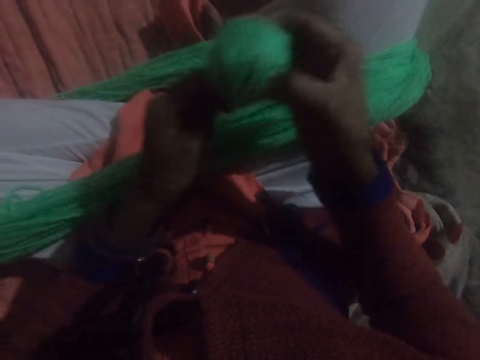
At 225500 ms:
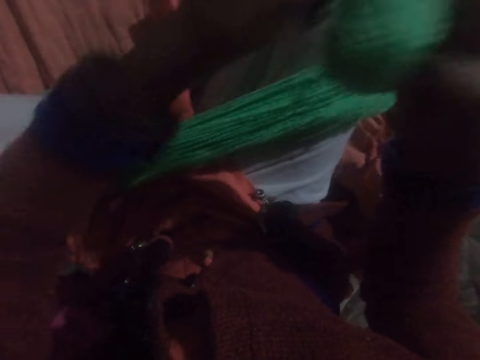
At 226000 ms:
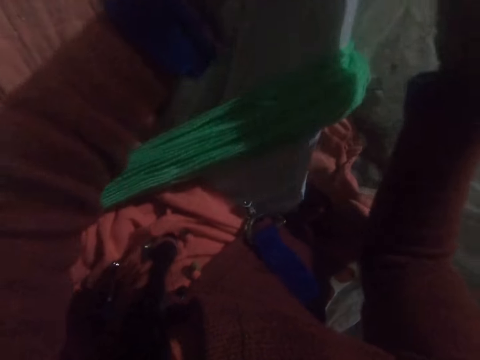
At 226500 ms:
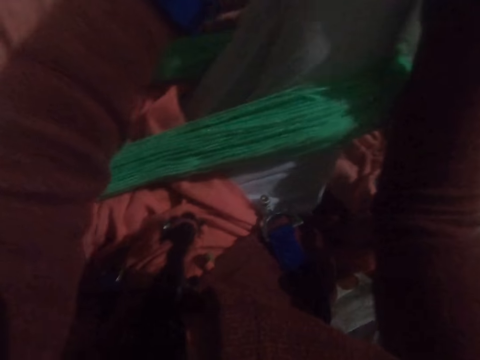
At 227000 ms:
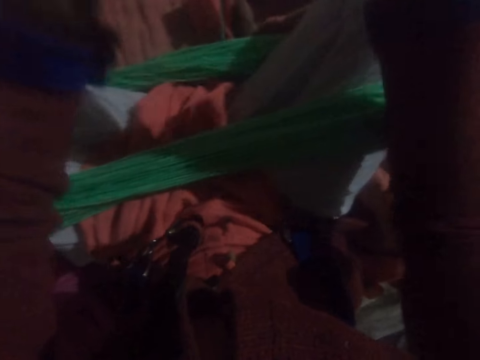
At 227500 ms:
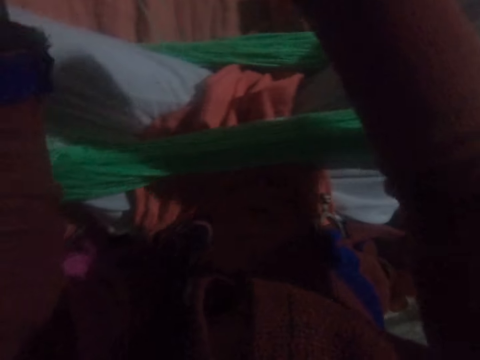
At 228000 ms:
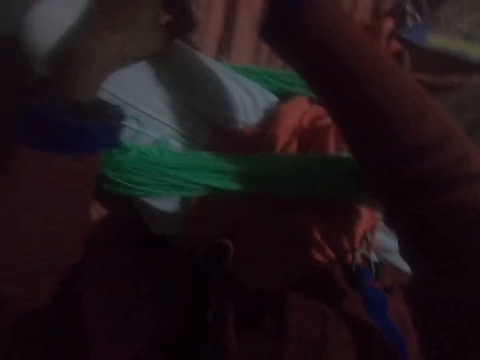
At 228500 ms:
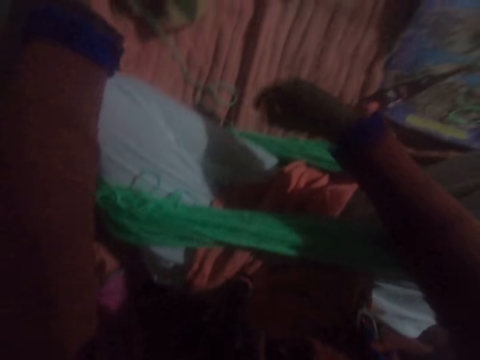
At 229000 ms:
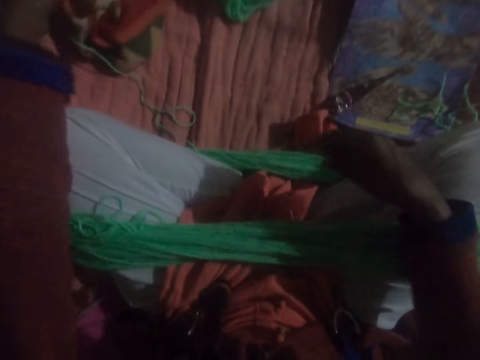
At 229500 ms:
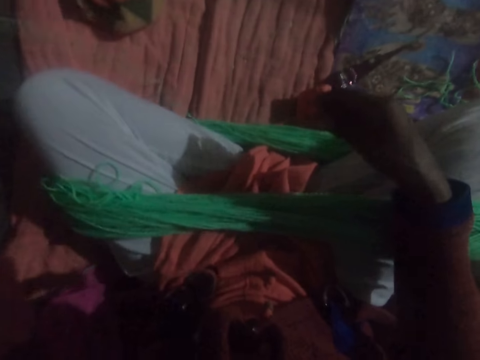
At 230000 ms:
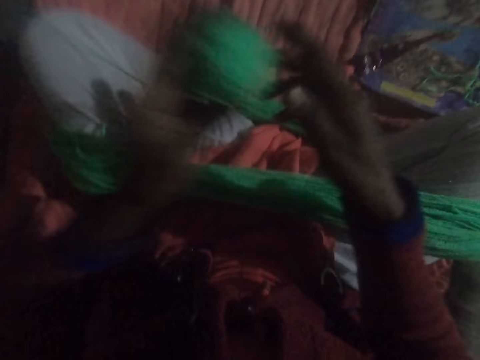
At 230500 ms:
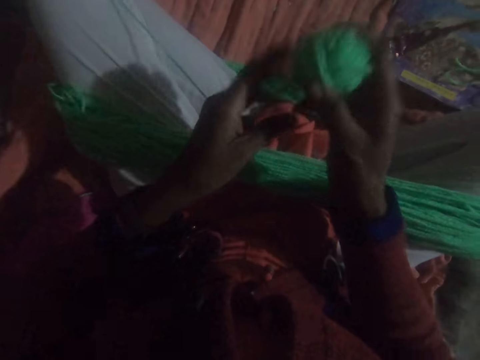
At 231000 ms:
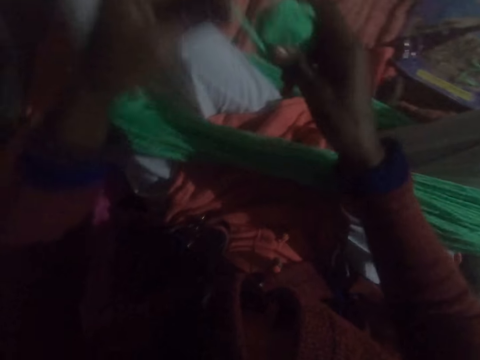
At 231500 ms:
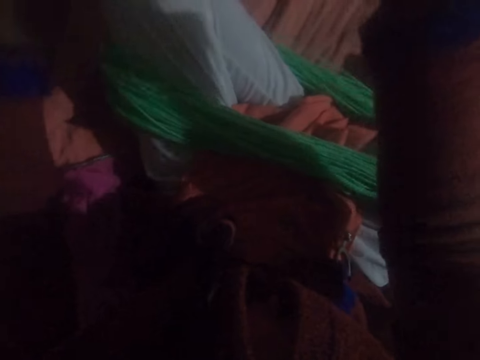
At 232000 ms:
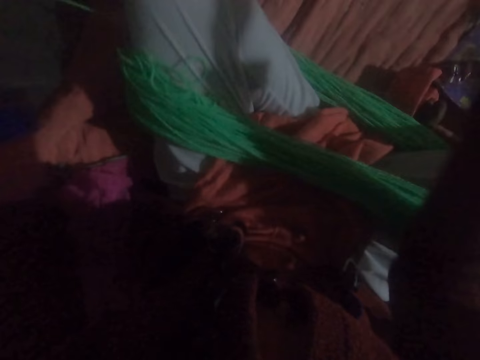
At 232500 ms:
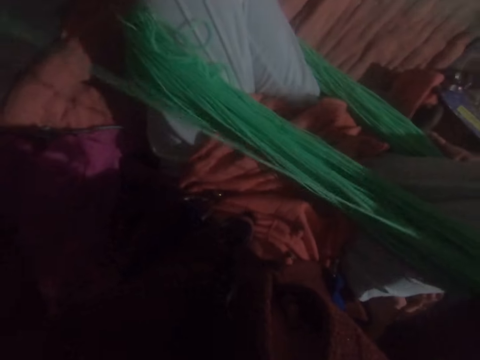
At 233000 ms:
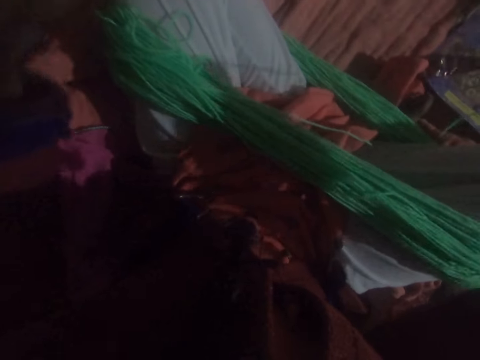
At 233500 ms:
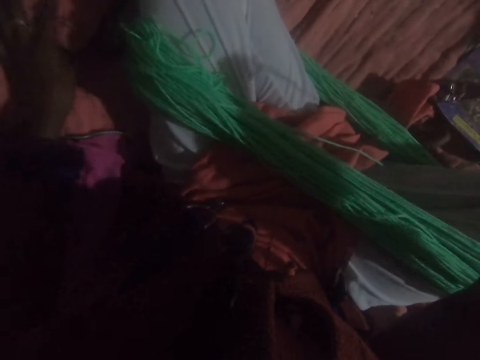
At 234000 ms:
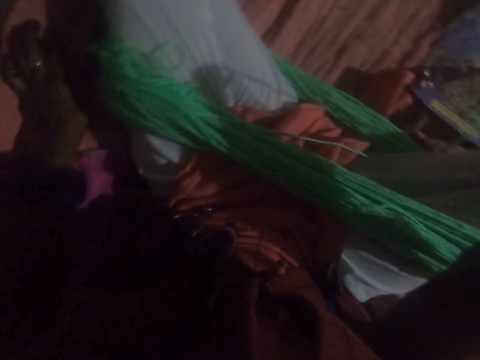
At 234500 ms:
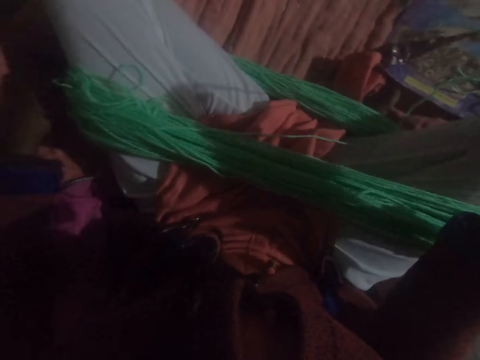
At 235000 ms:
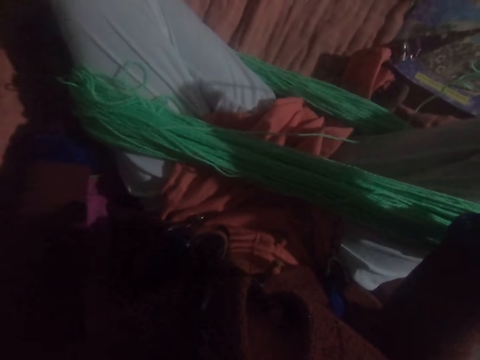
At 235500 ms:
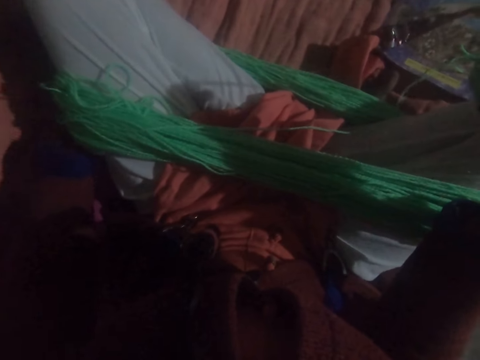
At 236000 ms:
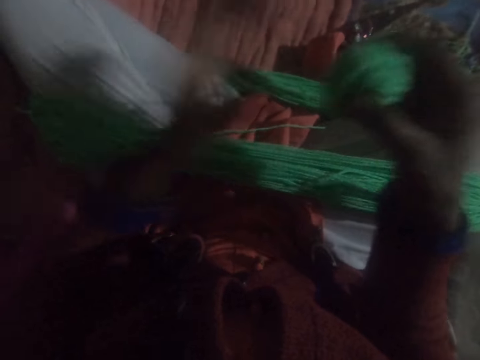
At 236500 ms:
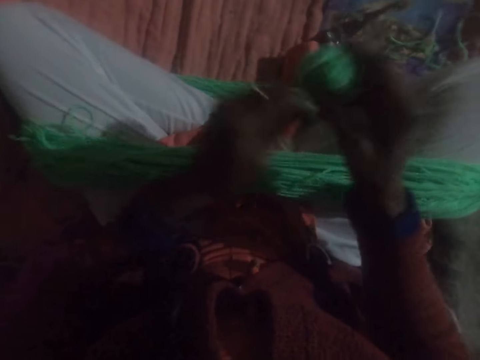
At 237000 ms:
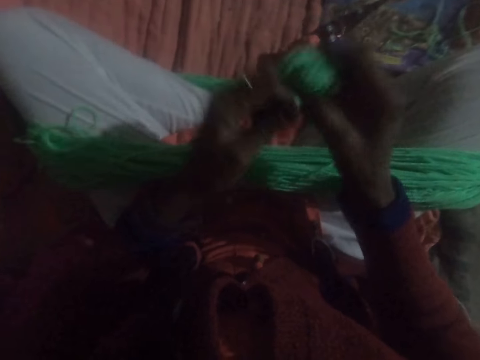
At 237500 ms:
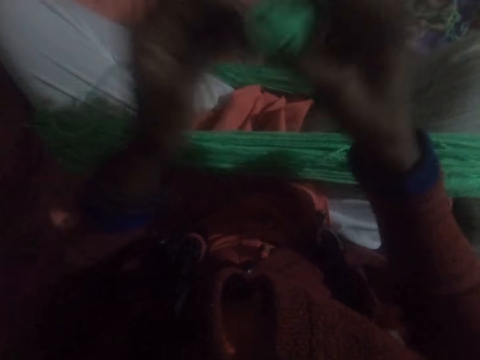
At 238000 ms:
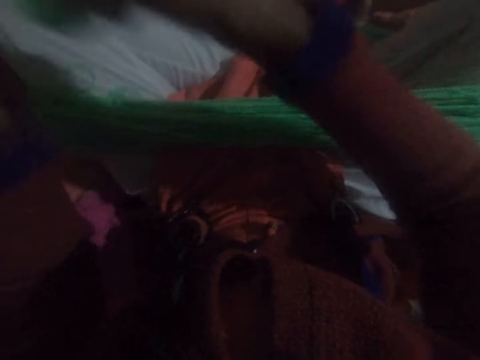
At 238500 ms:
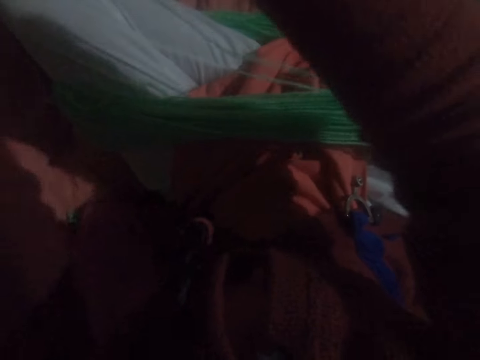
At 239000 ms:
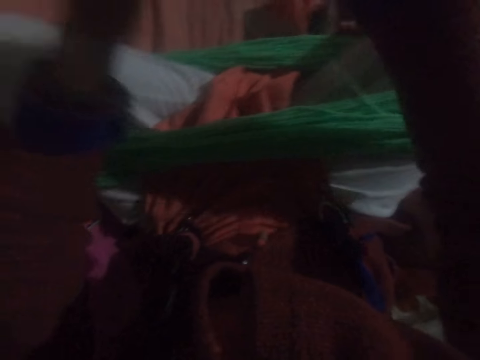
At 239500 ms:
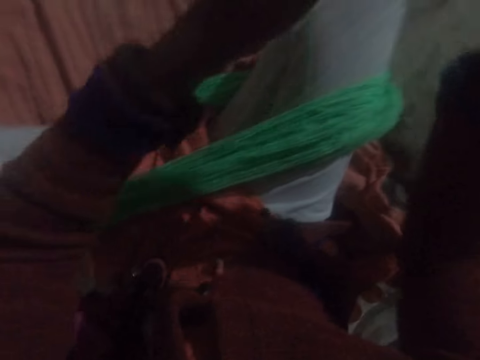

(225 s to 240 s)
The camera wearer puts down the thread. They pick up the thread. They coil the thread.

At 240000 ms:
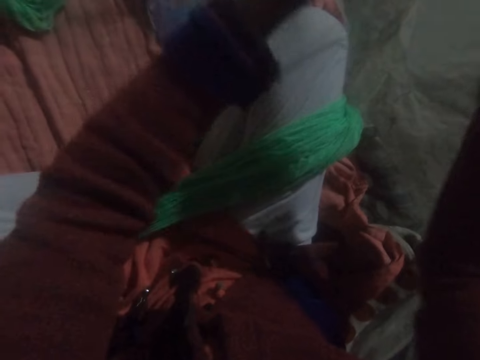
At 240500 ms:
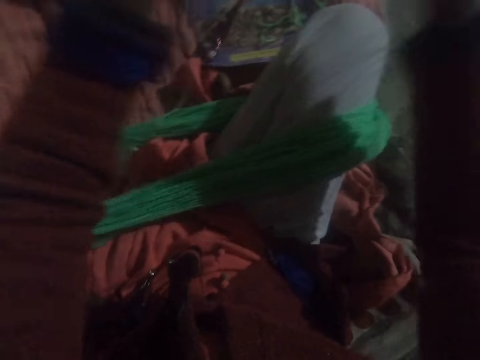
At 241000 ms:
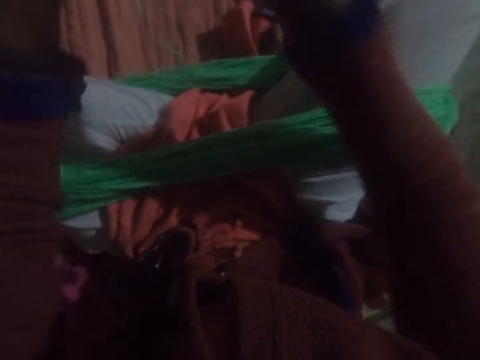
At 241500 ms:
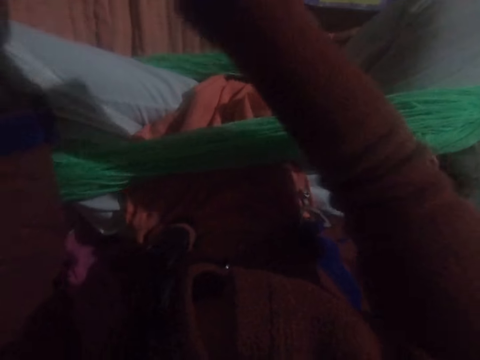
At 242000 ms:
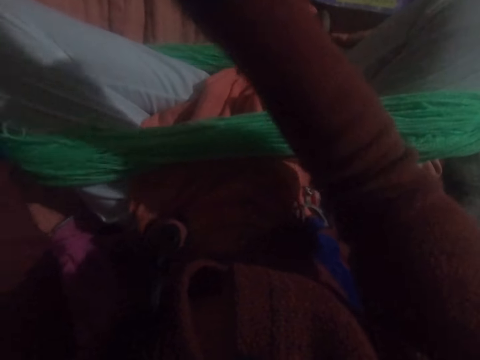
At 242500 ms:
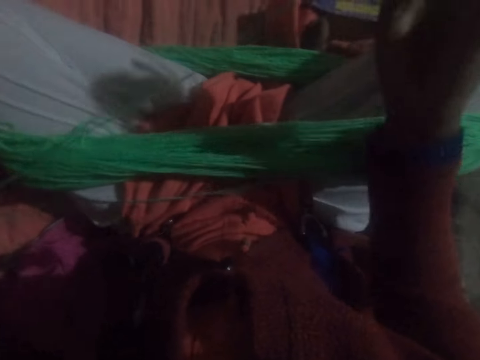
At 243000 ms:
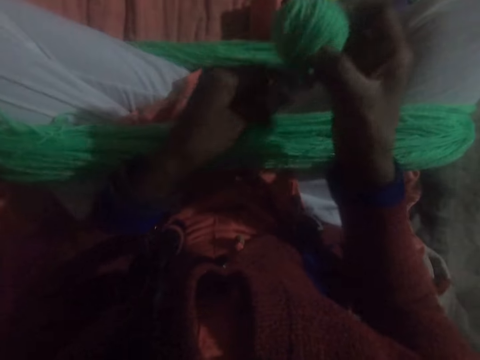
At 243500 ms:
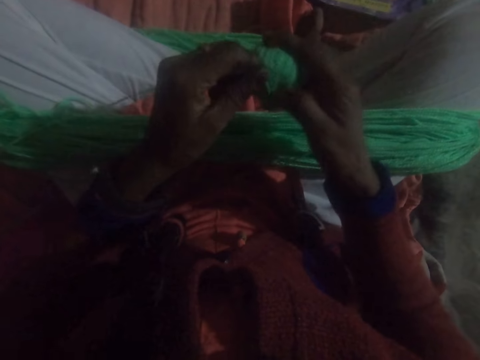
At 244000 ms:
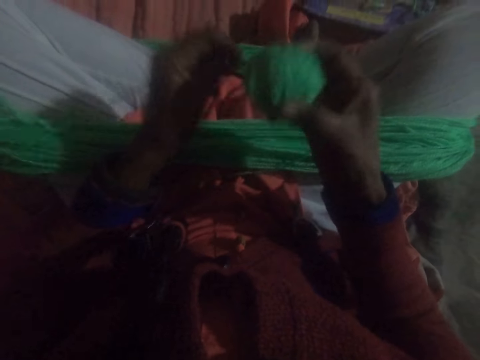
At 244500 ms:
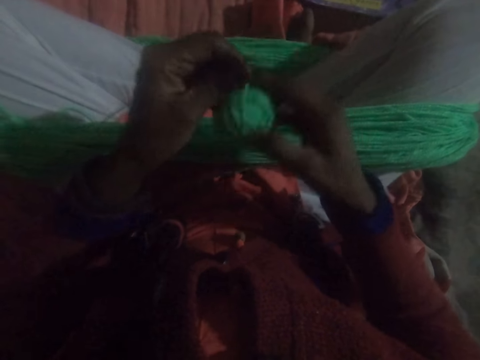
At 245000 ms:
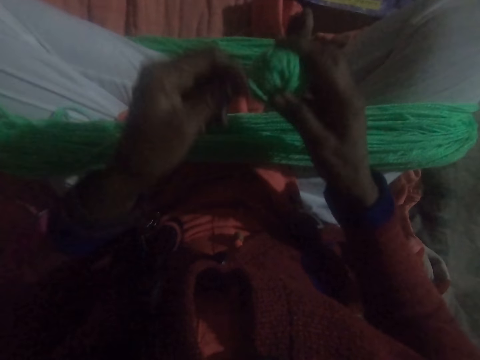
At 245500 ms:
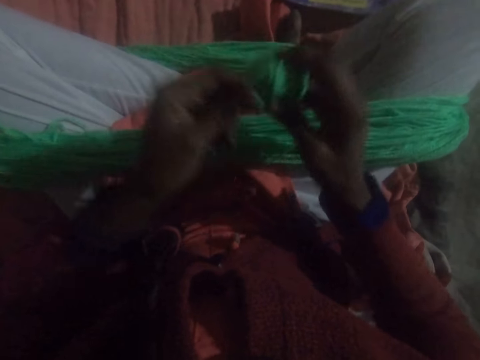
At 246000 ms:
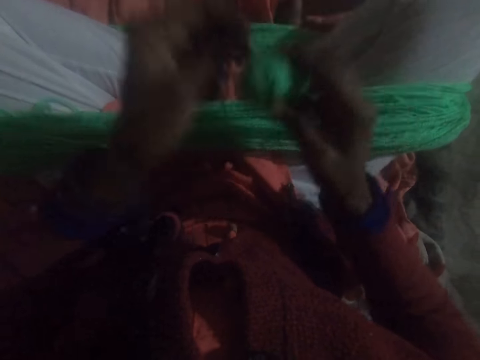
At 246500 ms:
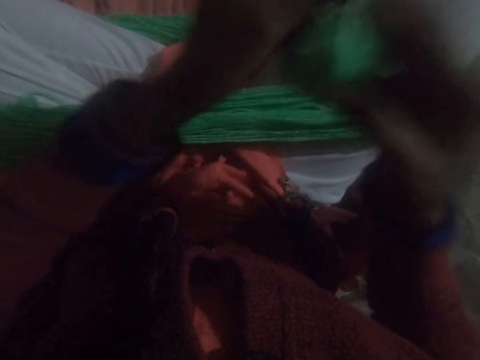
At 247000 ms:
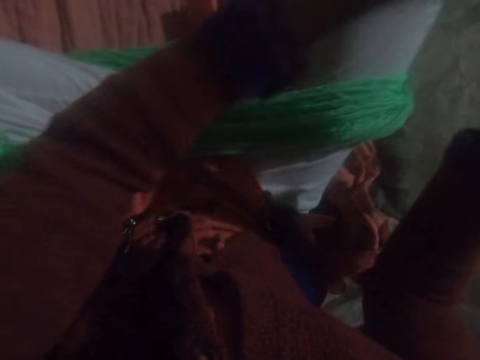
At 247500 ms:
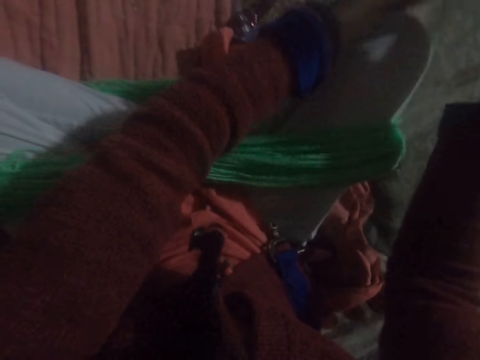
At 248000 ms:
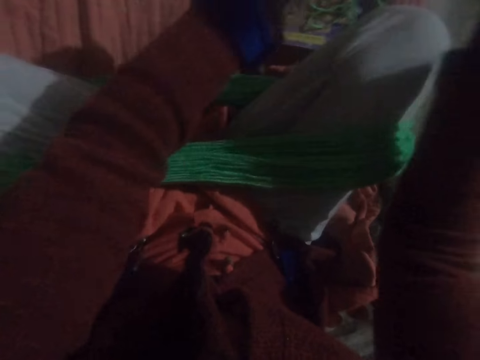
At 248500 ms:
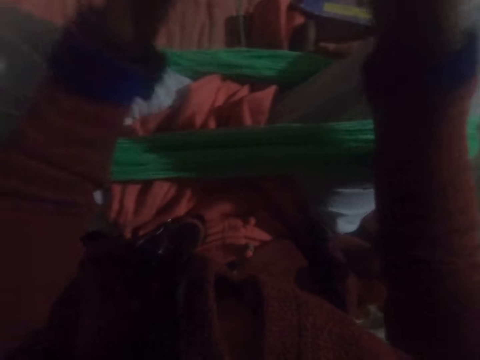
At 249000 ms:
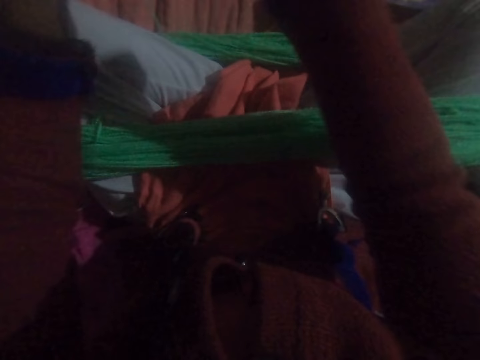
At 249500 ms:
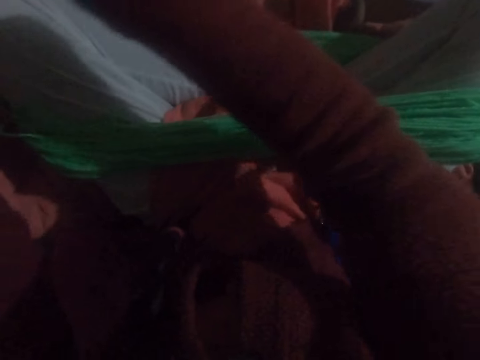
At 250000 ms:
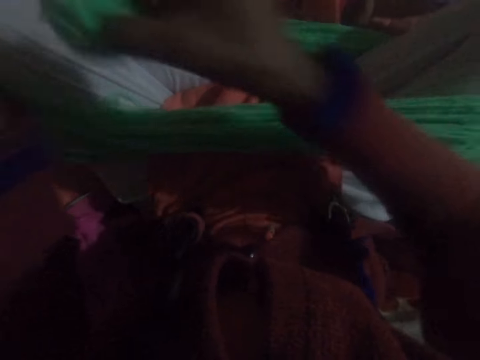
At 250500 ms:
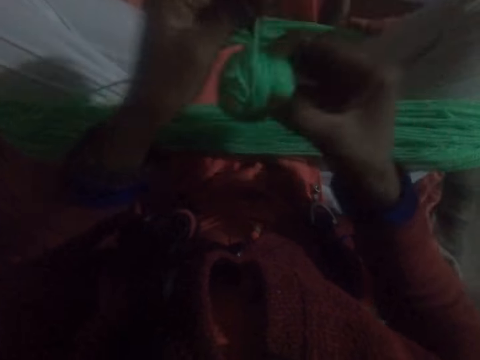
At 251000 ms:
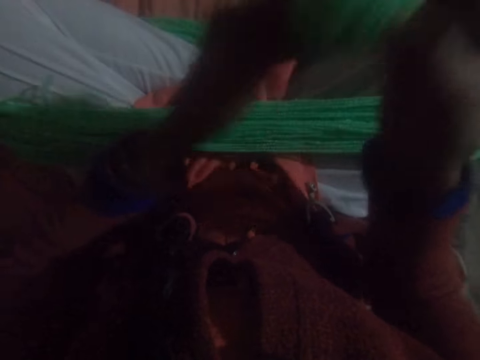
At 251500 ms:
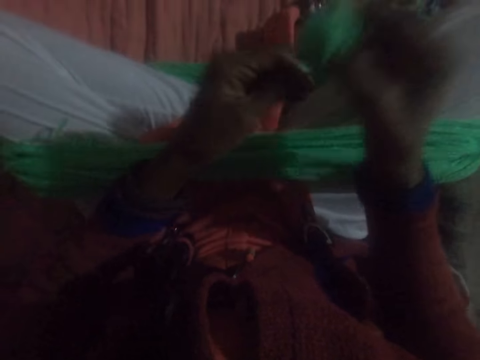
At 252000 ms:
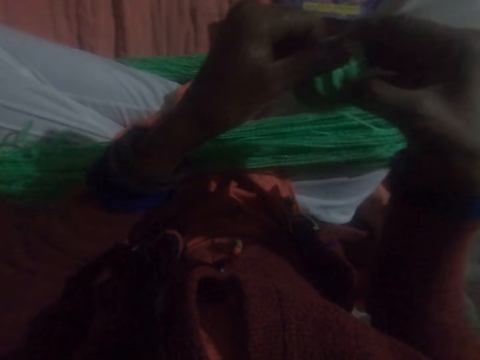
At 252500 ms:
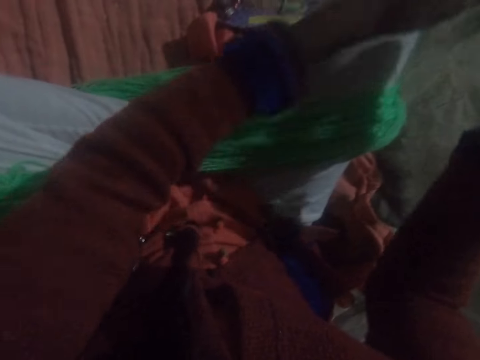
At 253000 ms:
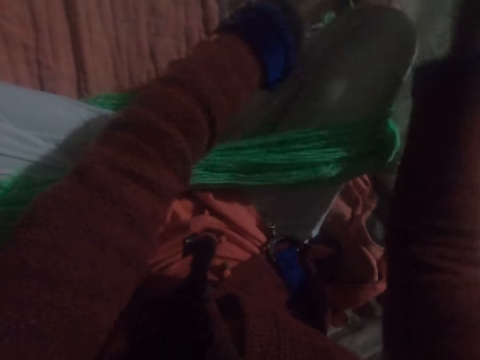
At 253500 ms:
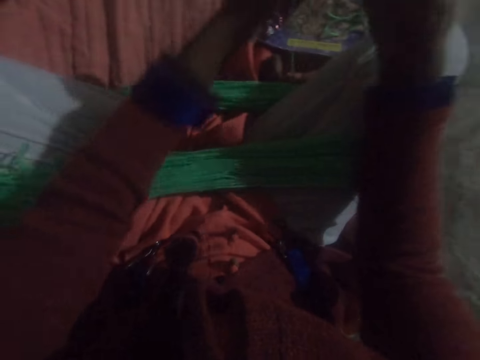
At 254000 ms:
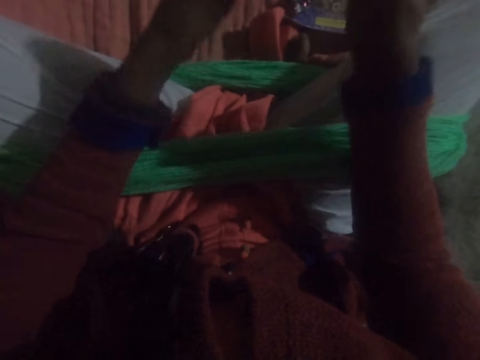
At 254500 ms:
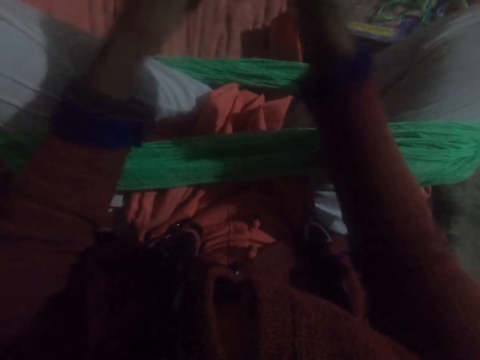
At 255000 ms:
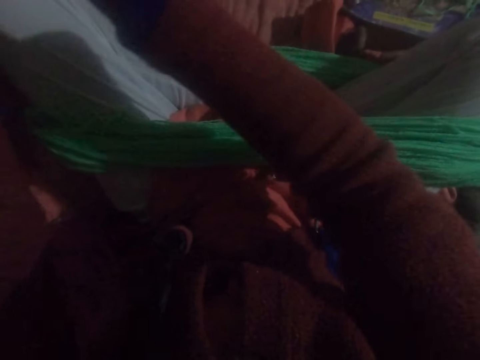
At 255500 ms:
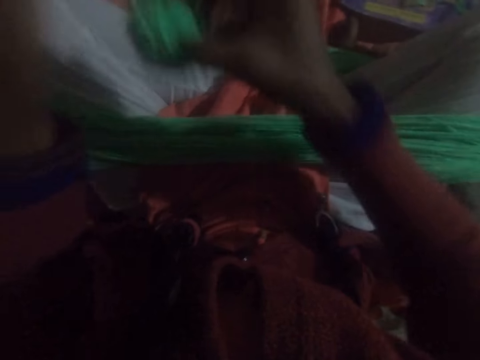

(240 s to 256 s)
The camera wearer holds up the thread. They coil the thread. They hold up the thread. They coil the thread.
